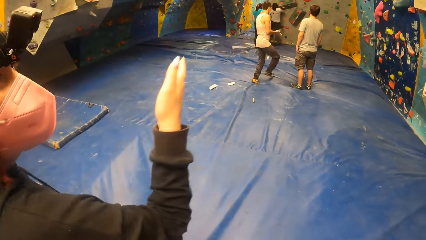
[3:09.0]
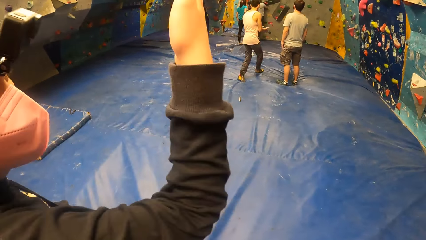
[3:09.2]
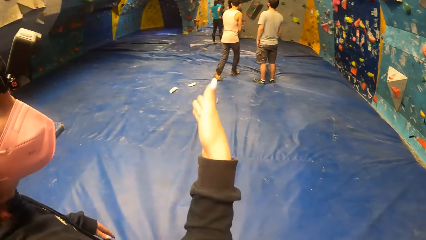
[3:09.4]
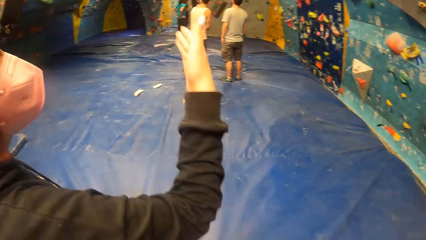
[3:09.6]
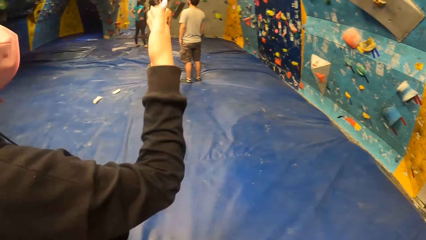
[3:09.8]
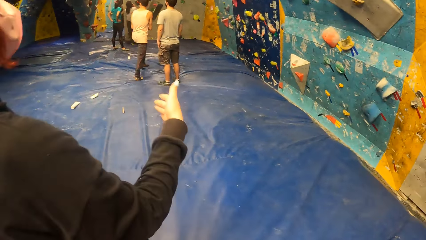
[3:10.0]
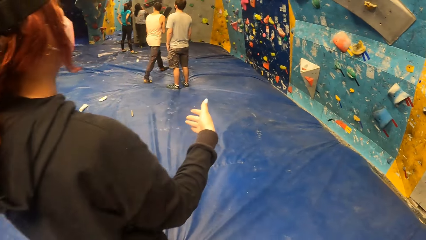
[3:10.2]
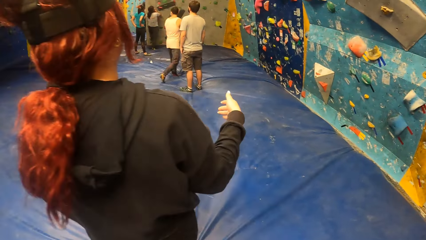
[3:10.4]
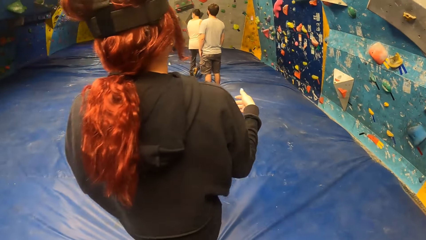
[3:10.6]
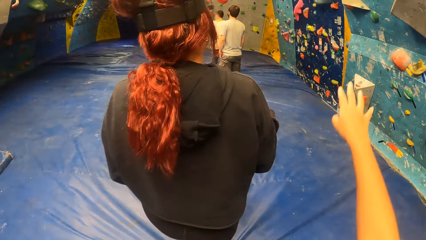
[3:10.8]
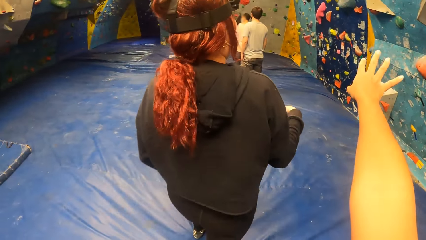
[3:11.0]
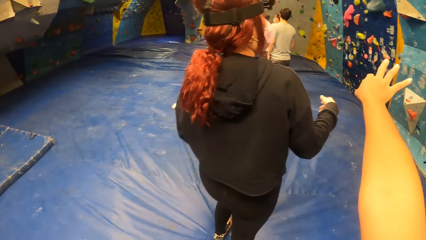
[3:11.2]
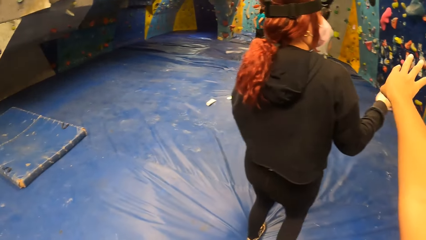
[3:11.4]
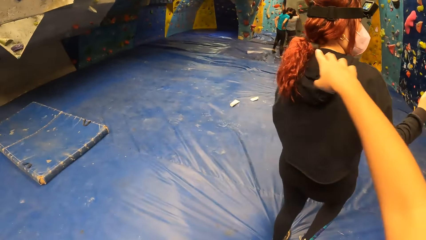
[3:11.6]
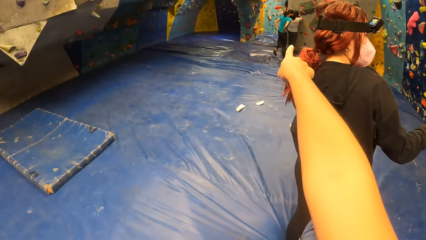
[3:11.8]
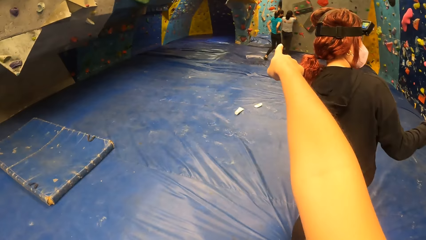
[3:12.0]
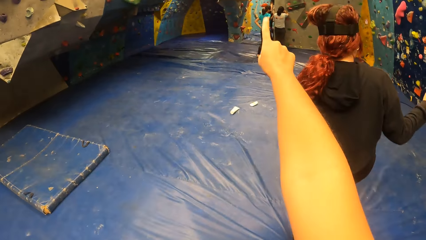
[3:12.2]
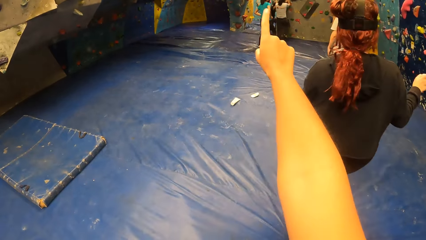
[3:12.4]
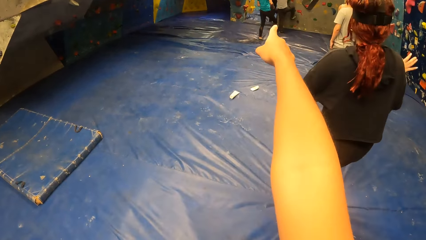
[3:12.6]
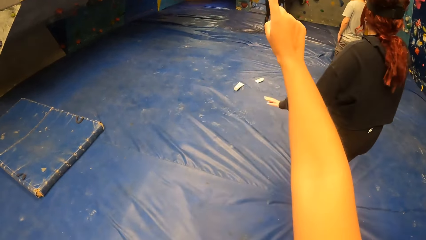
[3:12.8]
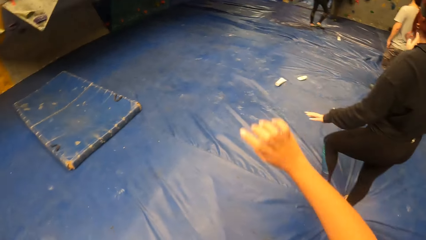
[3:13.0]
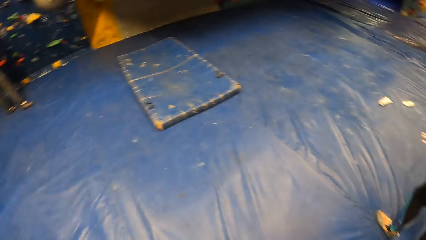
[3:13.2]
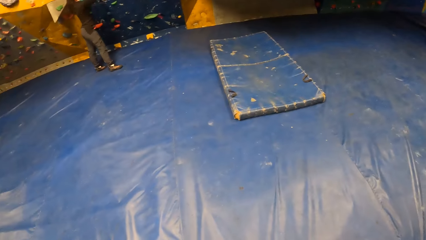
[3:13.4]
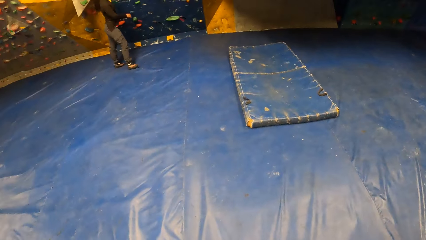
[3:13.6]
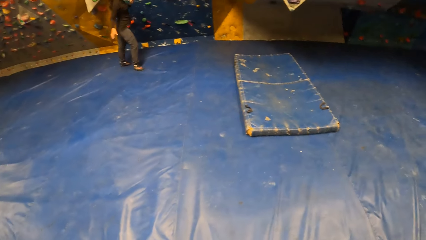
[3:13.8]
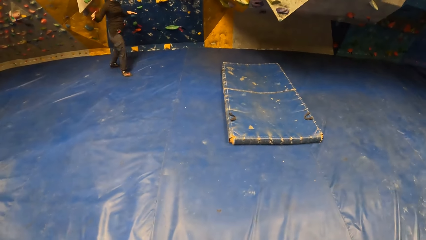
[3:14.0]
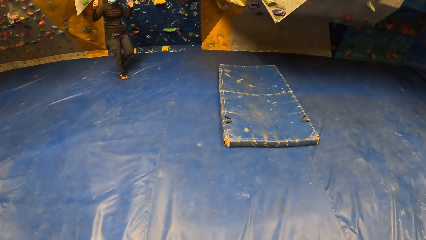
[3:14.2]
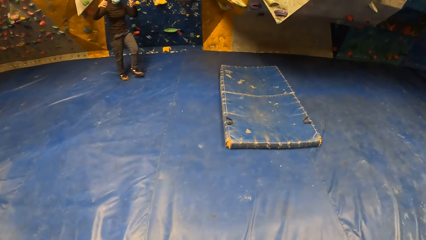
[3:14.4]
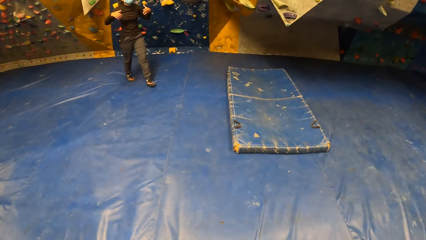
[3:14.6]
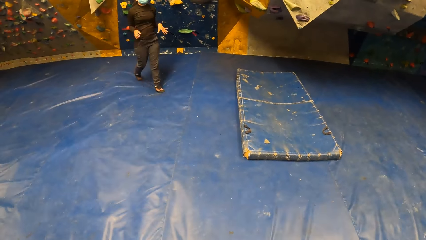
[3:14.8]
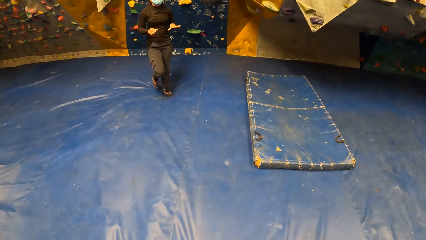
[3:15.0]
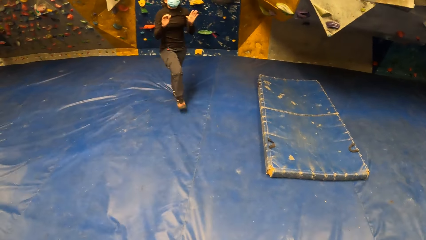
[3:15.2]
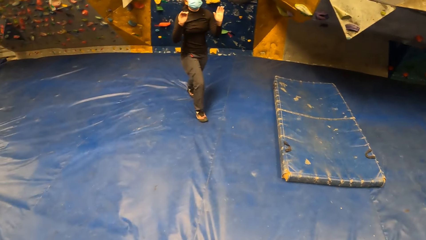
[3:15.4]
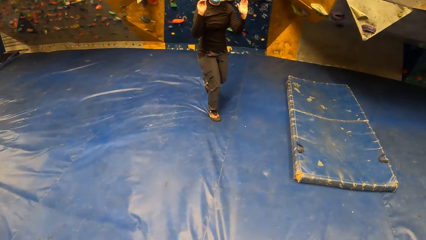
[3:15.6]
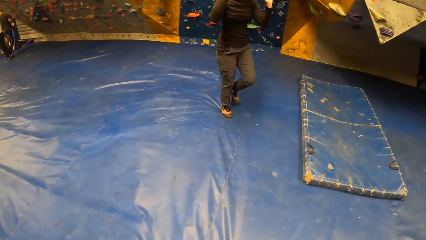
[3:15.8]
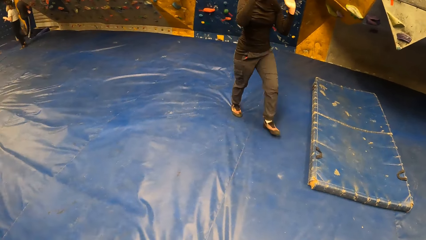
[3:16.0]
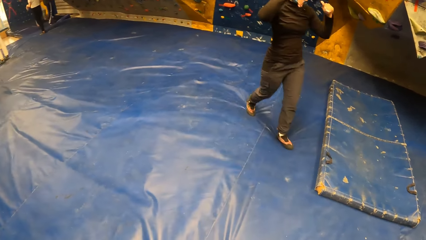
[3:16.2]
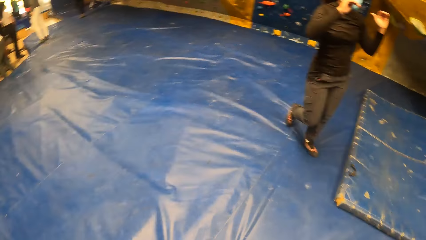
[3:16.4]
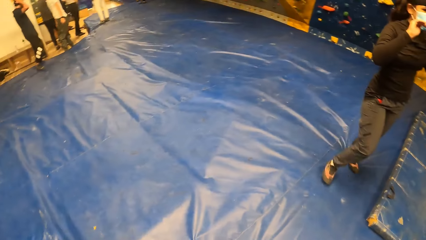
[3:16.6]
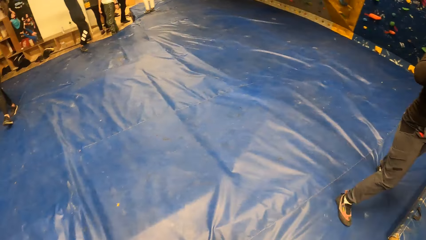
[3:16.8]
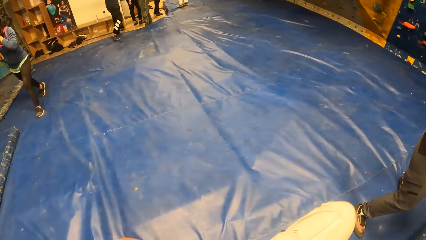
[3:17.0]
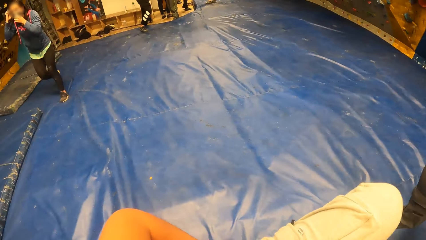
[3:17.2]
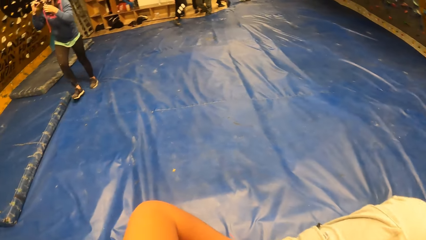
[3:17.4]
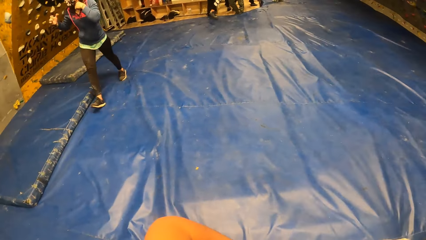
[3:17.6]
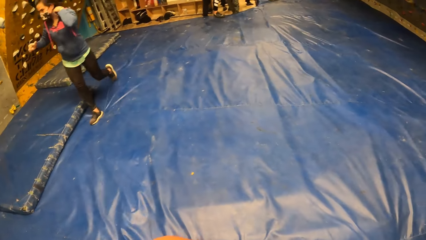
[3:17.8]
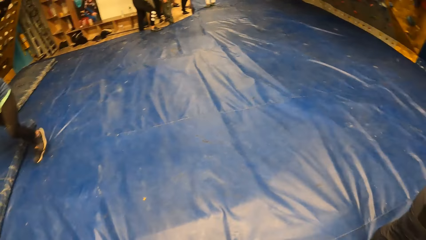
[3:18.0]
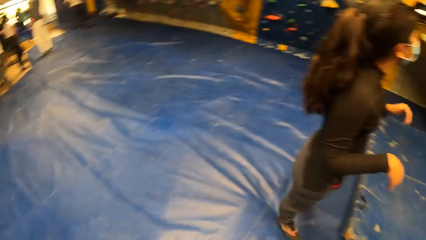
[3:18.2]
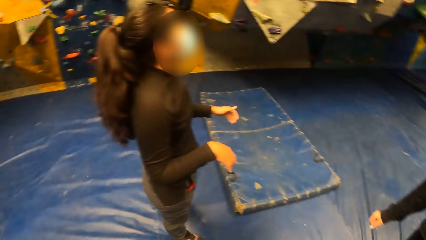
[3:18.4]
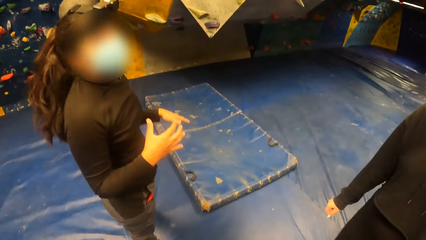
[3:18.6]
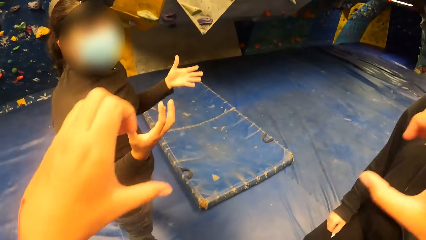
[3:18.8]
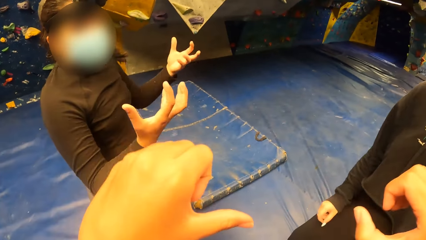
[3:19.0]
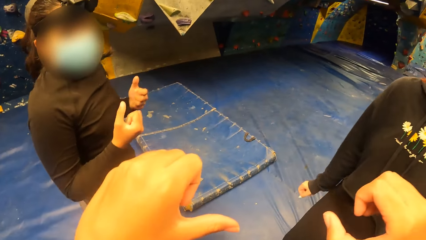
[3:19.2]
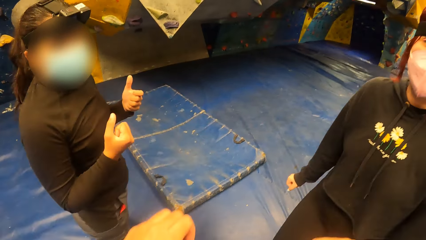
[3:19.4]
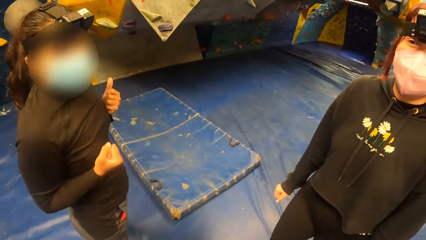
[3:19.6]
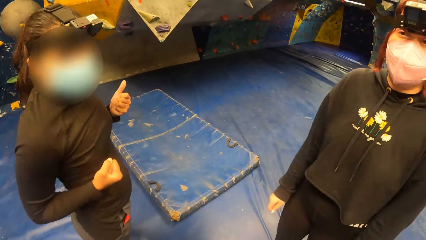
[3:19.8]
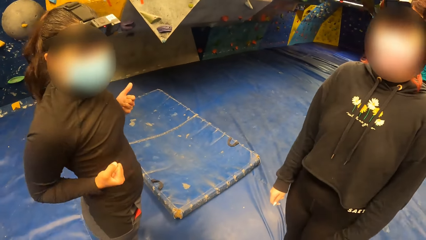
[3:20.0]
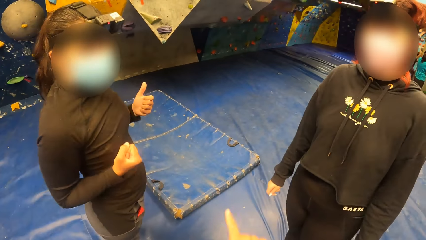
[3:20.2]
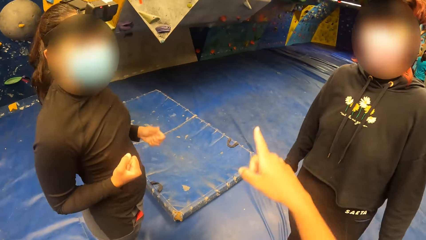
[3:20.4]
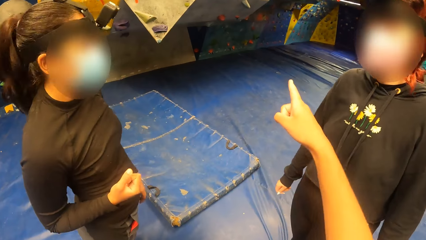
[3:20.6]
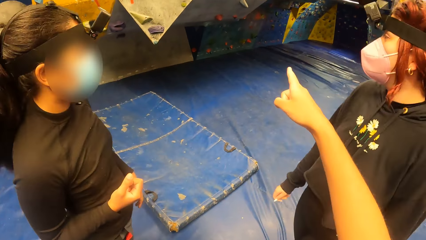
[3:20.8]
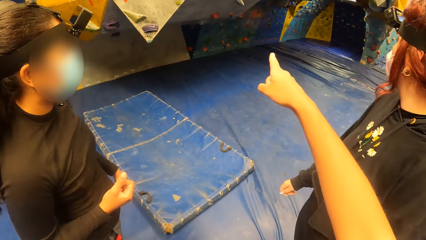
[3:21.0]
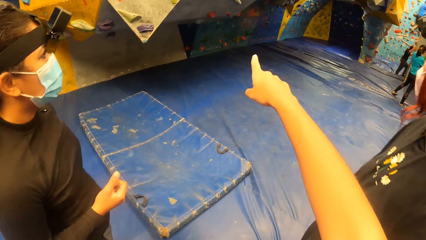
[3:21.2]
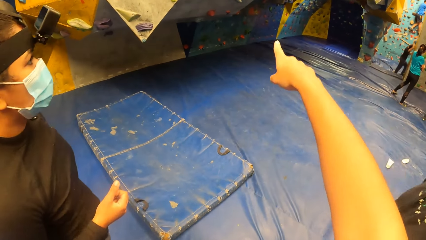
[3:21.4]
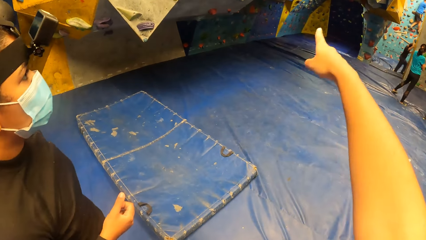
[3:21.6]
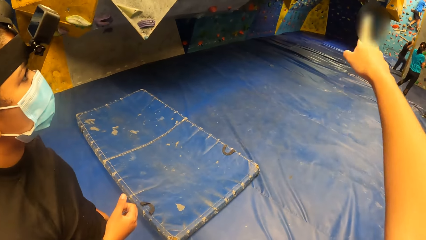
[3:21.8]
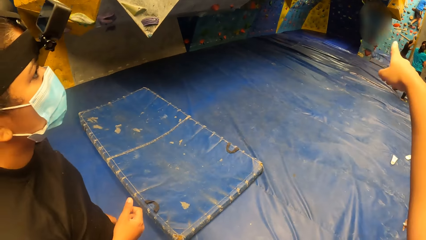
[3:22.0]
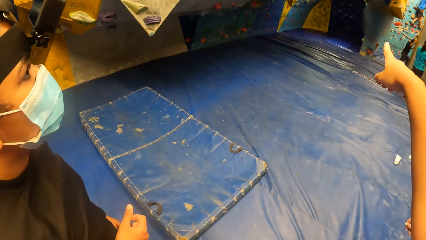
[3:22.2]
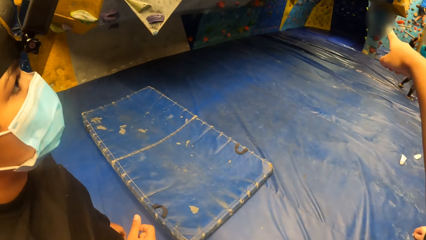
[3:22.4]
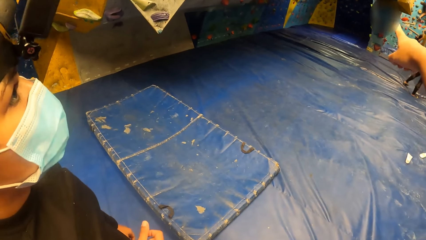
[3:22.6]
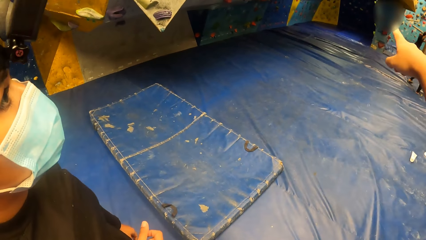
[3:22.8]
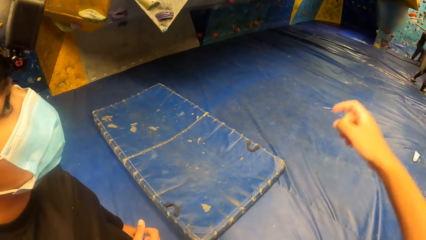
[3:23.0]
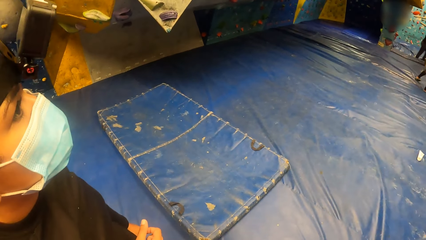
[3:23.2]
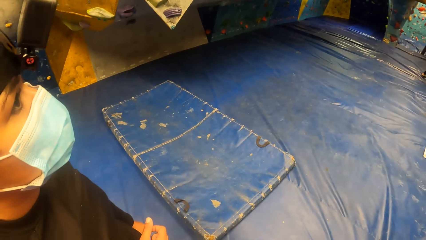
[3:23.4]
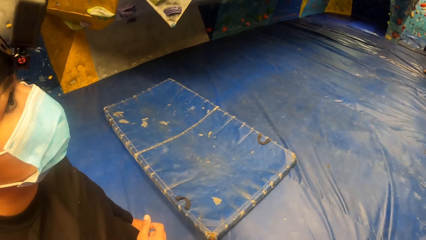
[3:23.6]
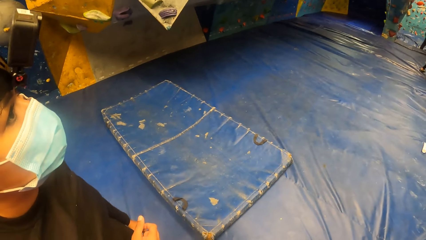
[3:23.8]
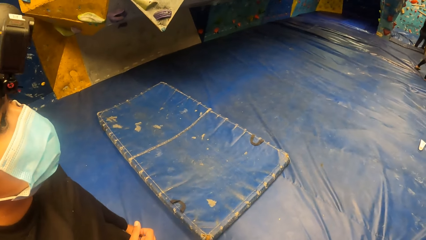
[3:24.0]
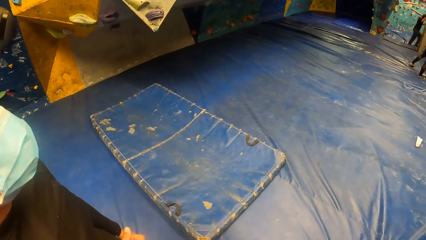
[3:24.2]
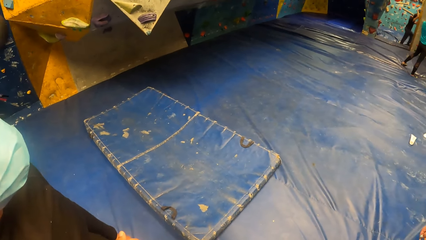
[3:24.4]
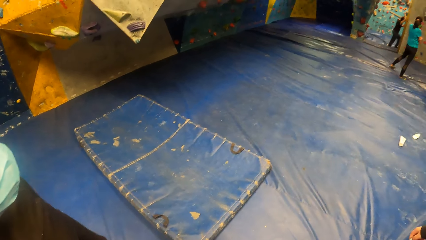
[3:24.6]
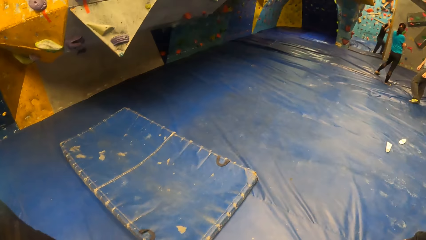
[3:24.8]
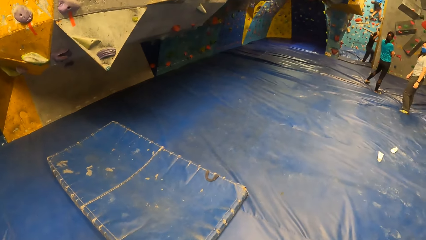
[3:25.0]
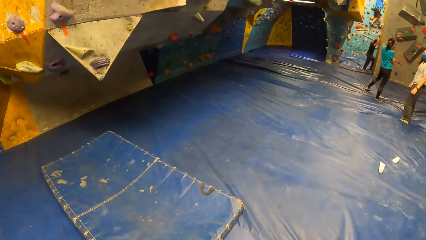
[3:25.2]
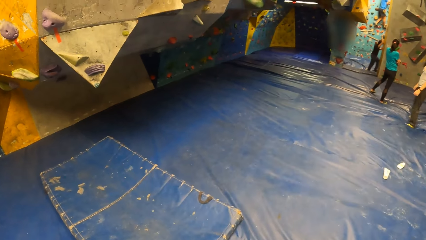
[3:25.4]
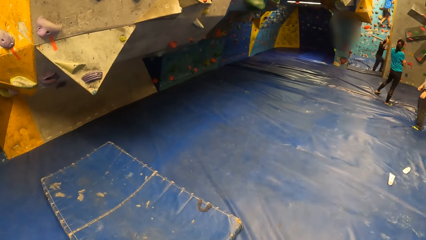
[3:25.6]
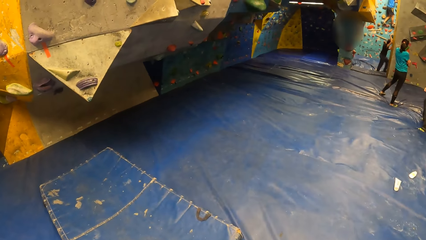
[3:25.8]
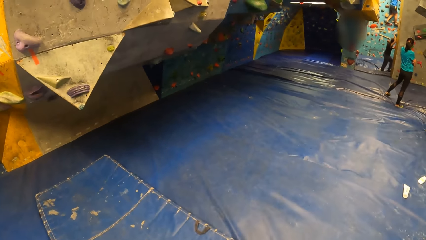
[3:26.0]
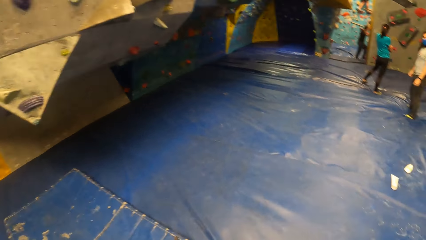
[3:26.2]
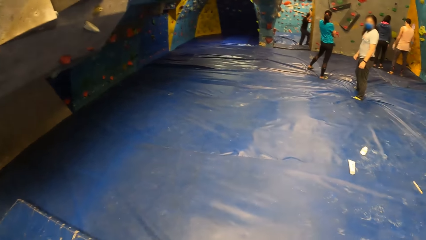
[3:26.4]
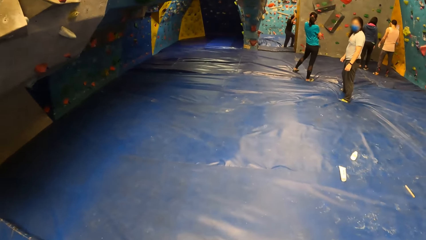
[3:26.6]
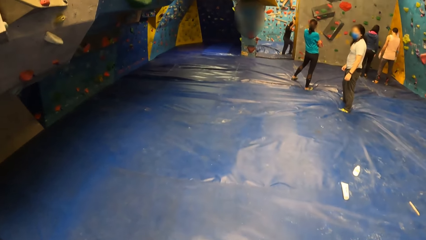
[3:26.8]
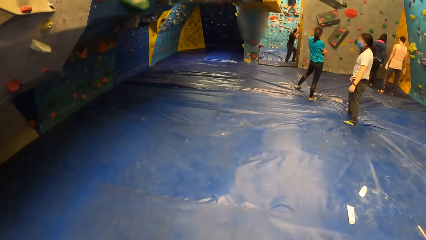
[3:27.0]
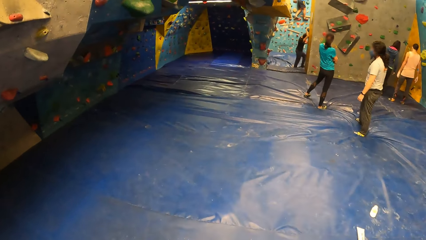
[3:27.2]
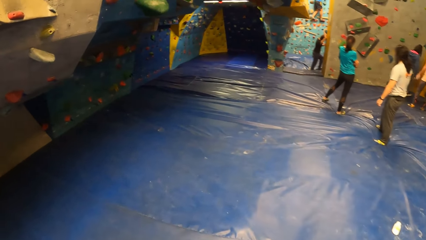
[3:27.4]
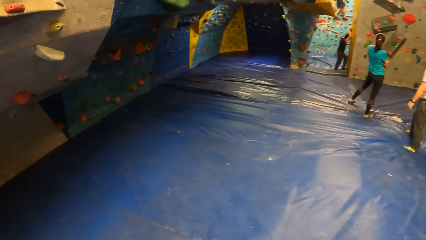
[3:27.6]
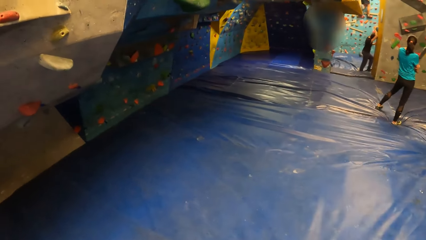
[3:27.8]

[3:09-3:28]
The camera wearer interacts with the woman. They interact with the woman and another woman.
